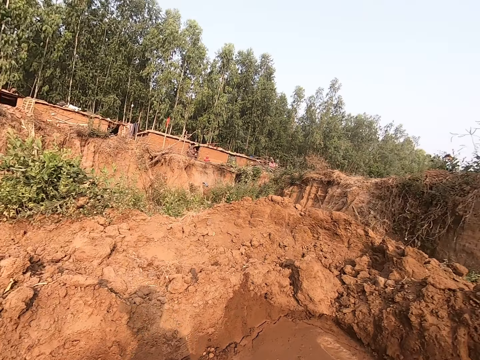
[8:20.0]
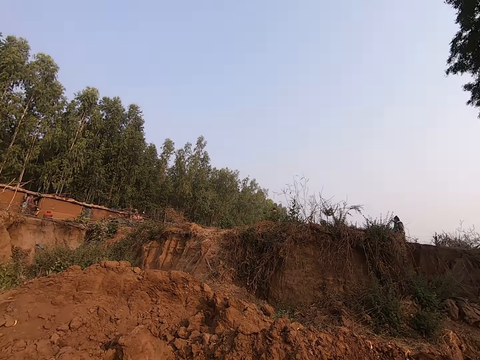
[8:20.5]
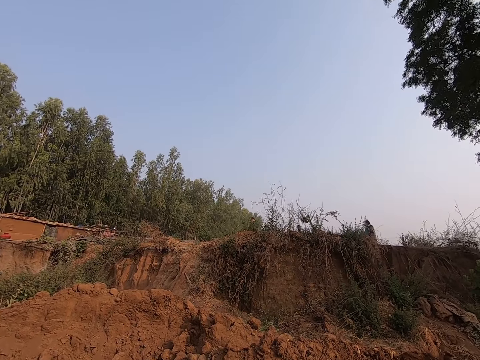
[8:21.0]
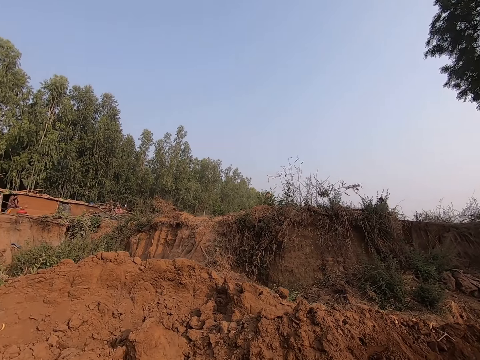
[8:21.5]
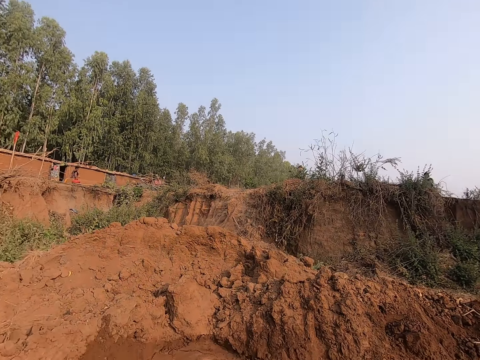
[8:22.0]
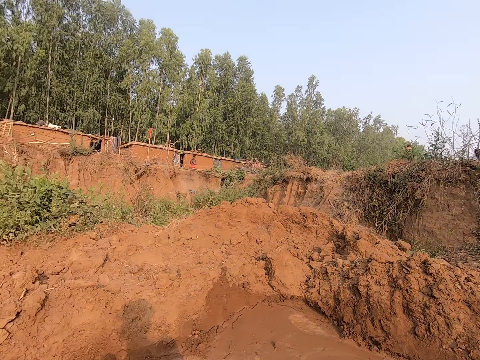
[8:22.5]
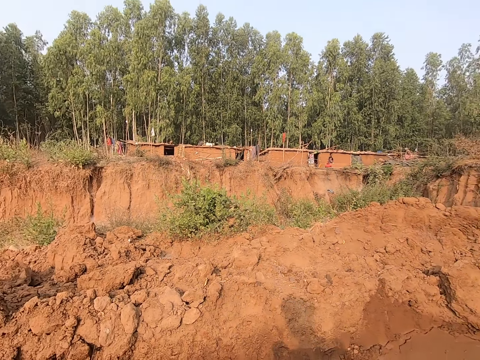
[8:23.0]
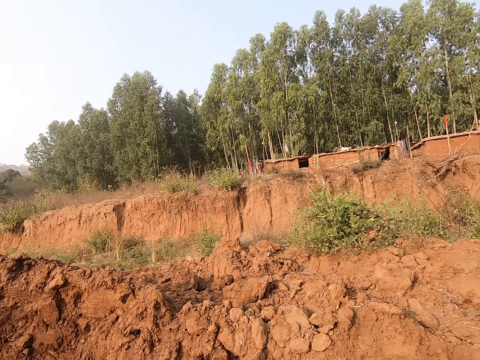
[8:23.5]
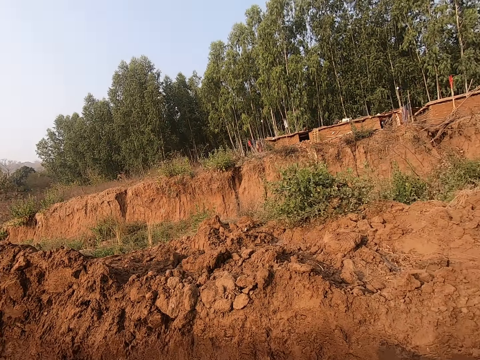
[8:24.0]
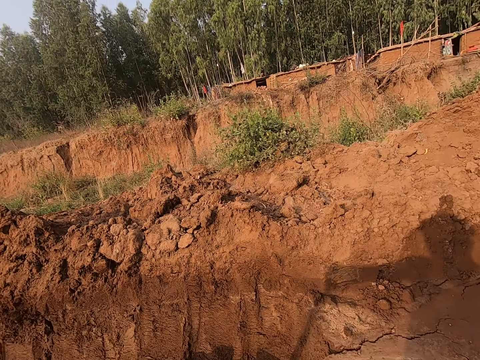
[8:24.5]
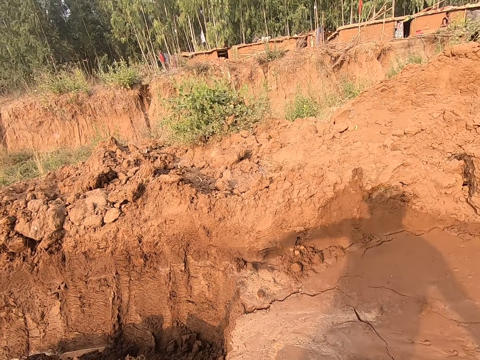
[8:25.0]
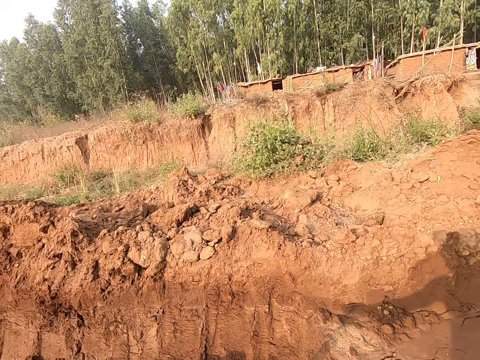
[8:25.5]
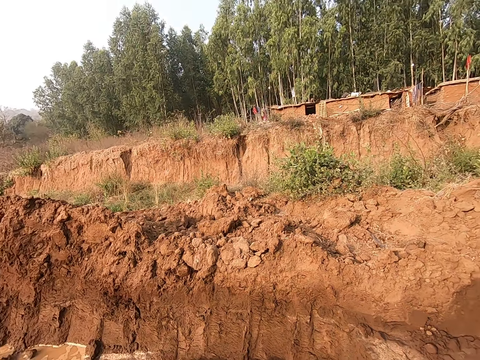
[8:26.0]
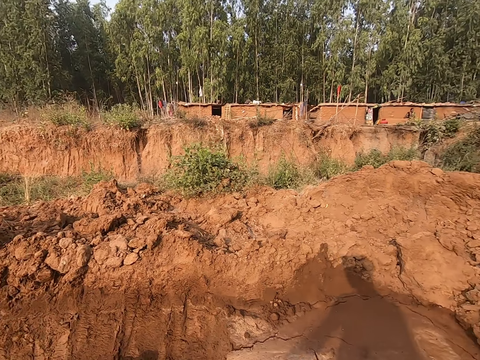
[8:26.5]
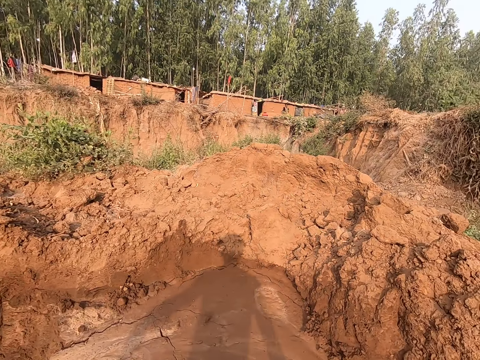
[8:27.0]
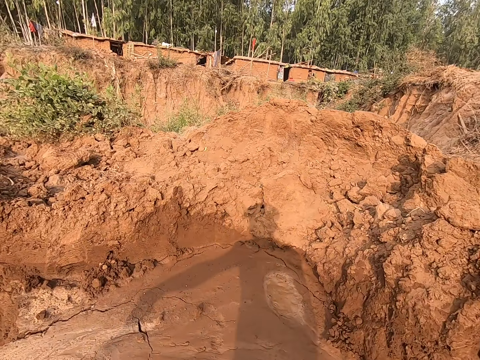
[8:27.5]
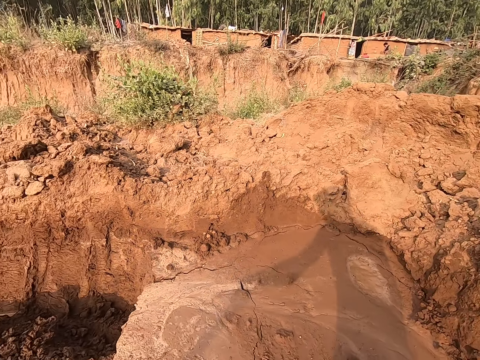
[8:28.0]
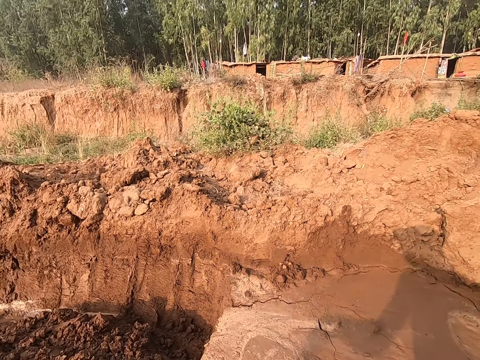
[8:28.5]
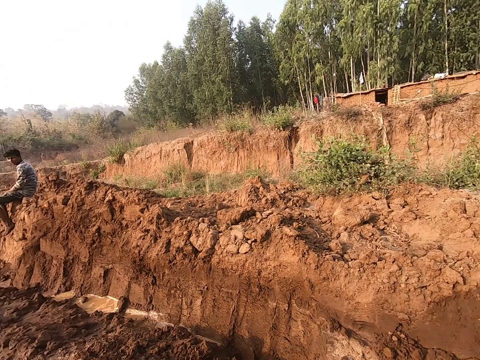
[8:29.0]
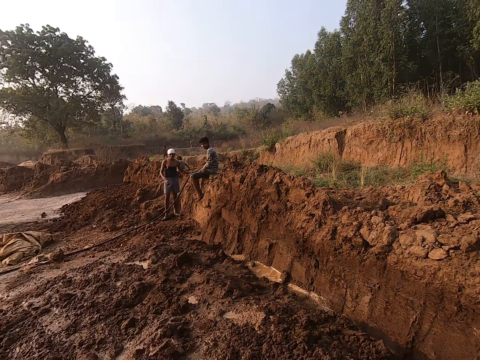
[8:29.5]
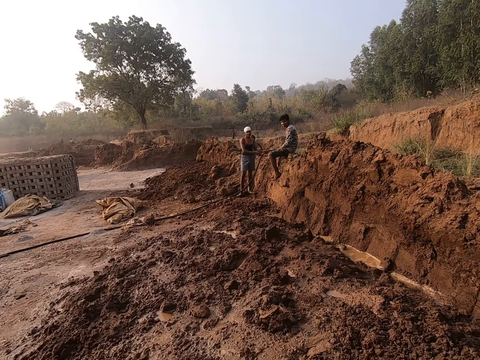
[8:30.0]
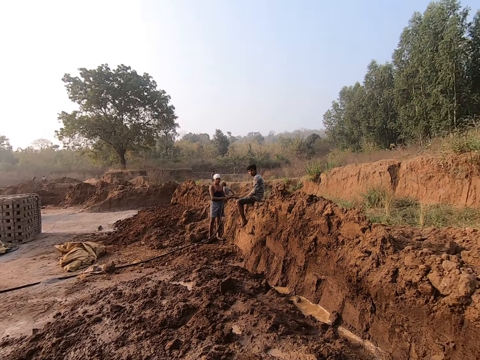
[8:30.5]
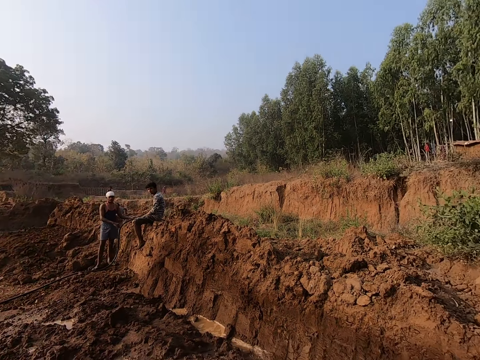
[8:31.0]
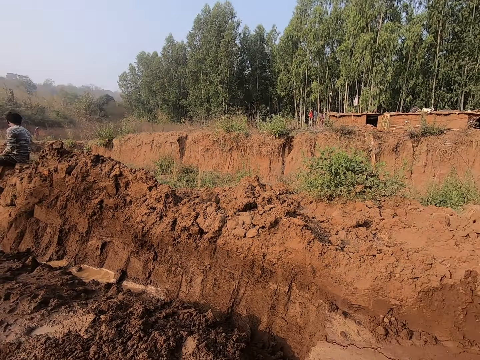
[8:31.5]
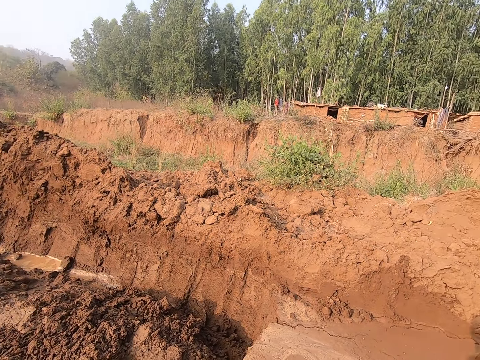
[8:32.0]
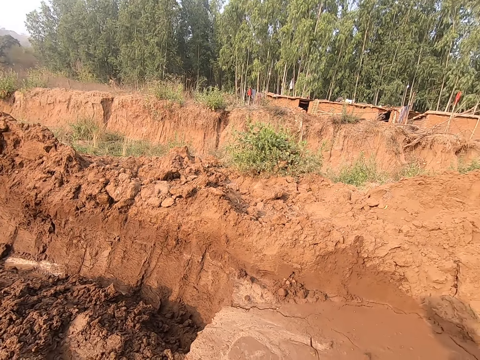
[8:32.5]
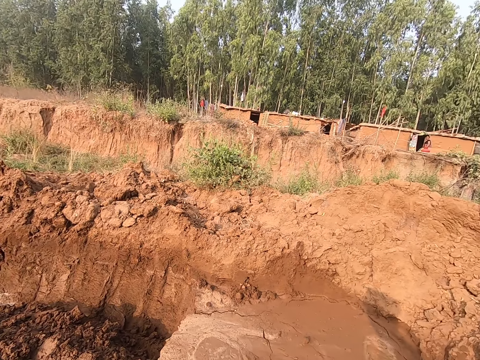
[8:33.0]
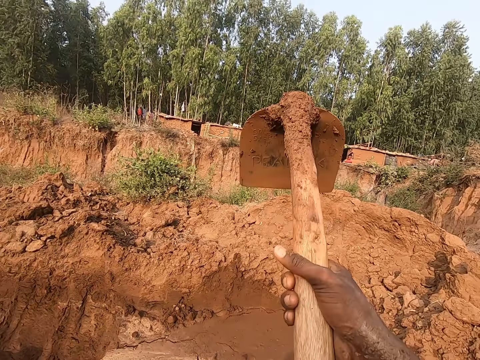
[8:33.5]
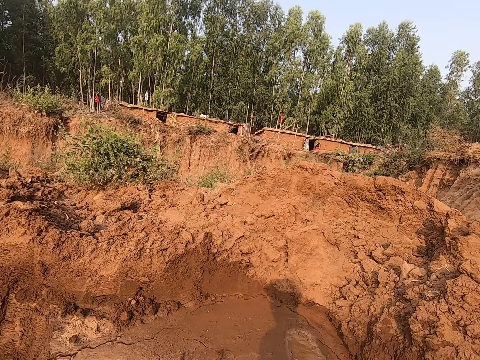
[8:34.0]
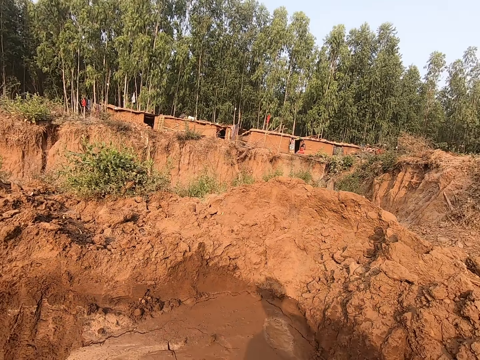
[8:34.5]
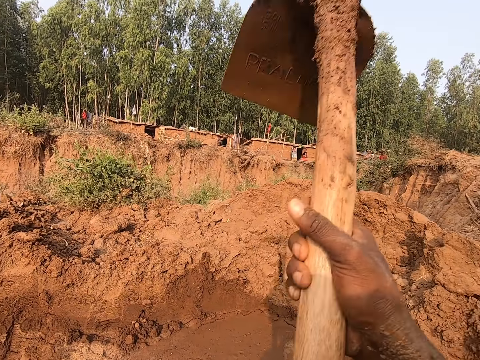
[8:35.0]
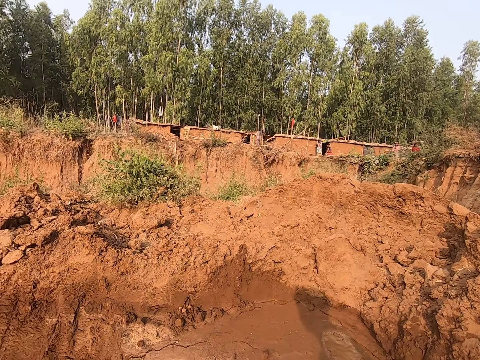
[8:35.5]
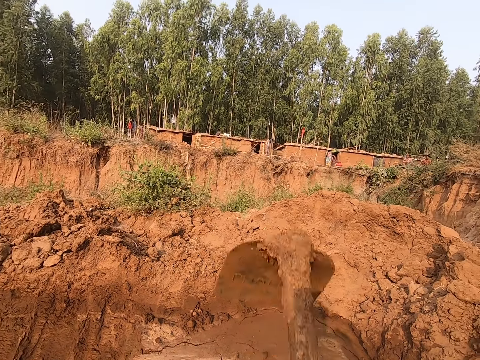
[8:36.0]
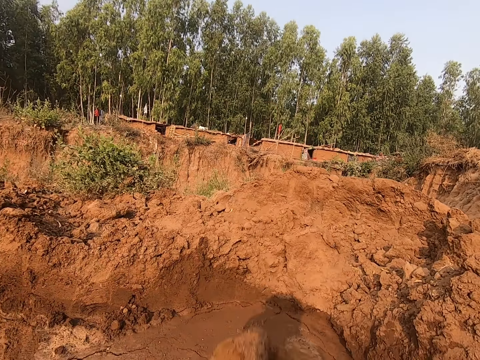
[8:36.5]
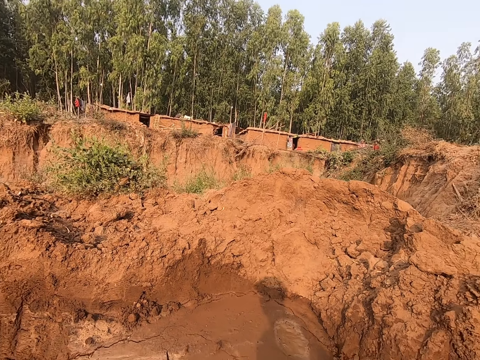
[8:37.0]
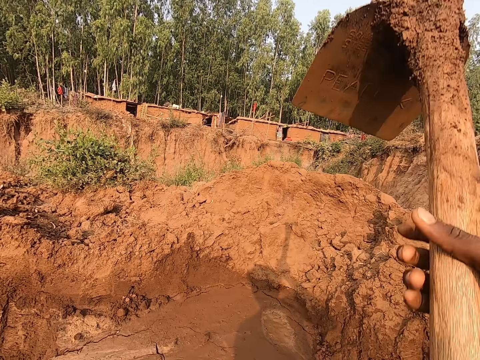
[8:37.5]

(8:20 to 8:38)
The camera wearer looks around the field. A boy picks up the water hose from the heap of soil with both hands. The boy converses with the camera wearer. The camera wearer digs the ground with the hoe in both hands in the farm.

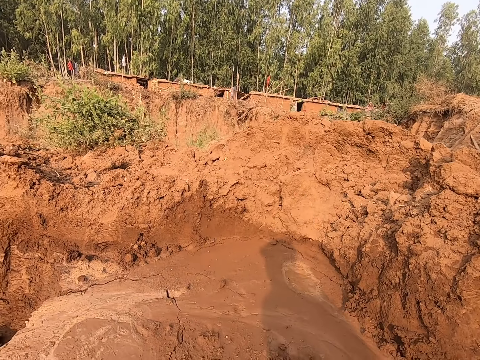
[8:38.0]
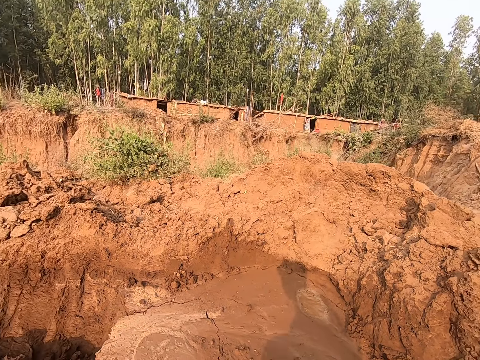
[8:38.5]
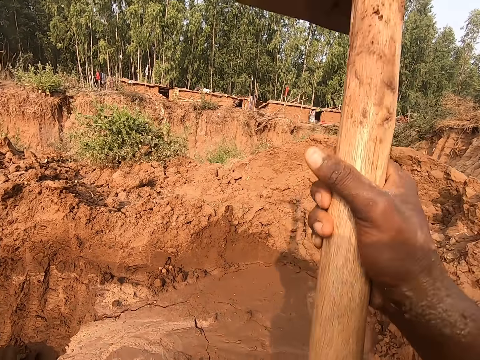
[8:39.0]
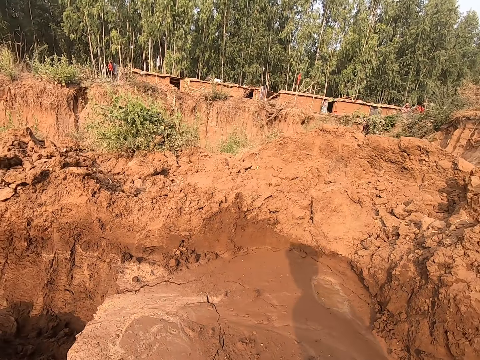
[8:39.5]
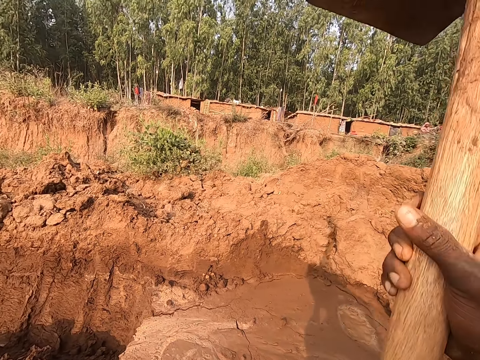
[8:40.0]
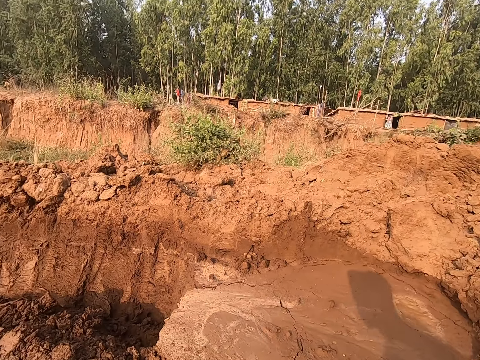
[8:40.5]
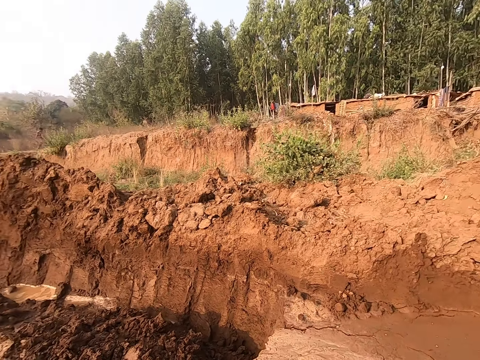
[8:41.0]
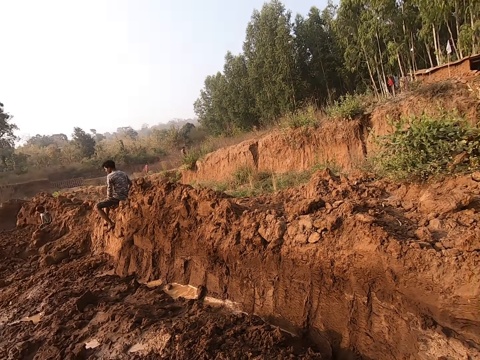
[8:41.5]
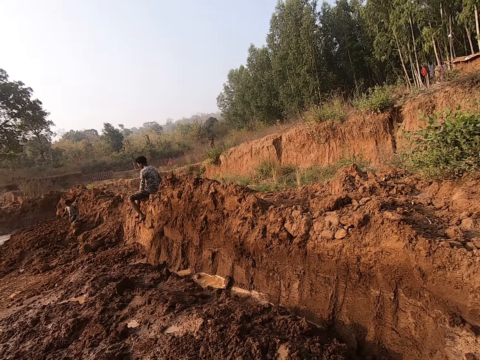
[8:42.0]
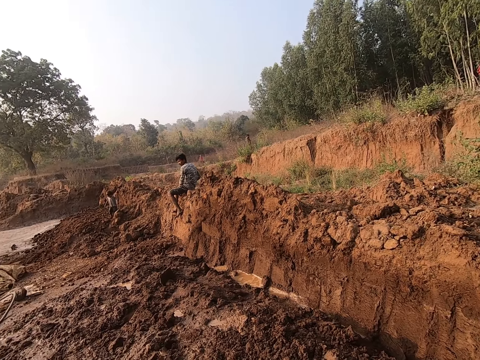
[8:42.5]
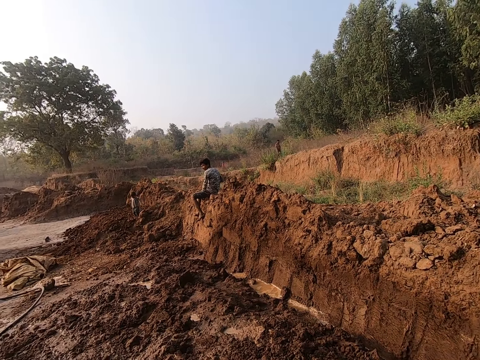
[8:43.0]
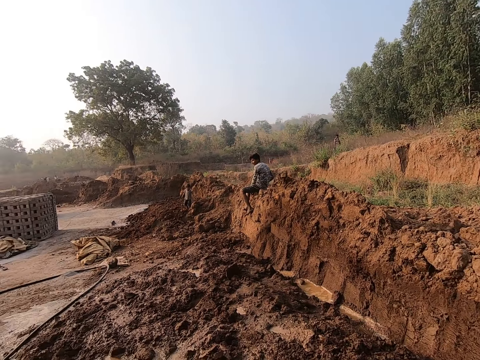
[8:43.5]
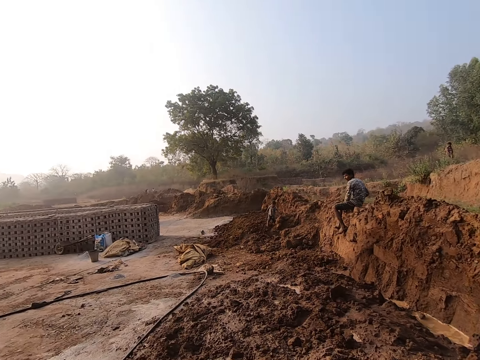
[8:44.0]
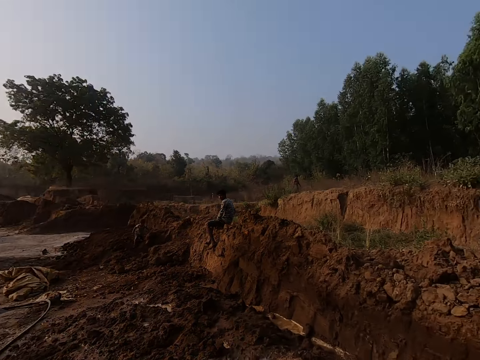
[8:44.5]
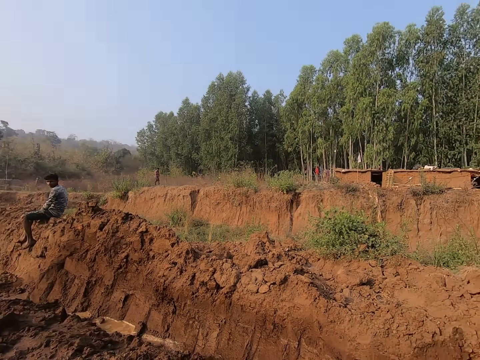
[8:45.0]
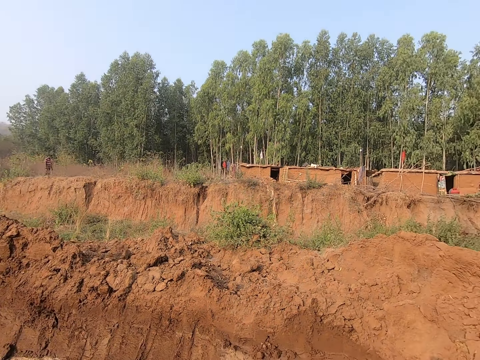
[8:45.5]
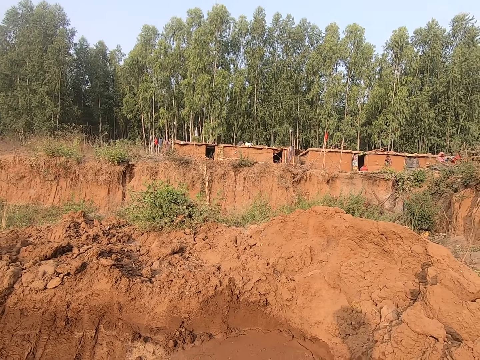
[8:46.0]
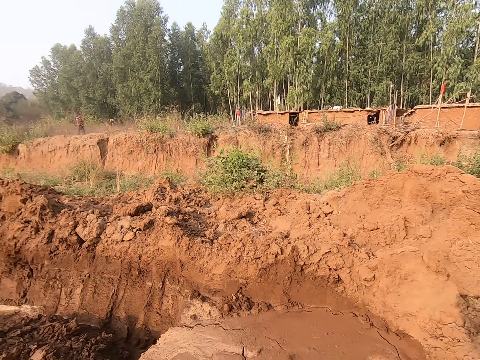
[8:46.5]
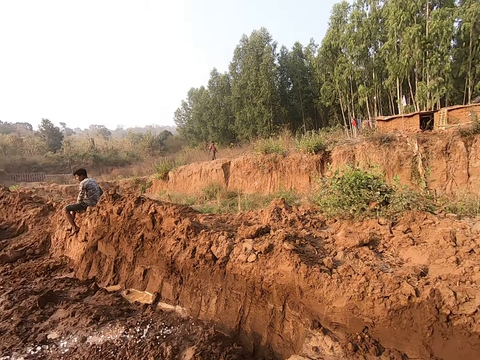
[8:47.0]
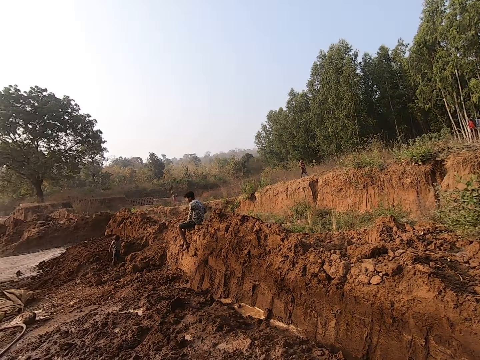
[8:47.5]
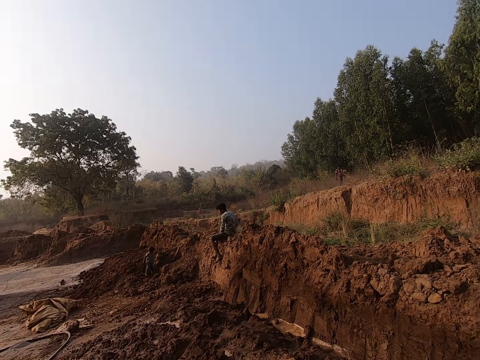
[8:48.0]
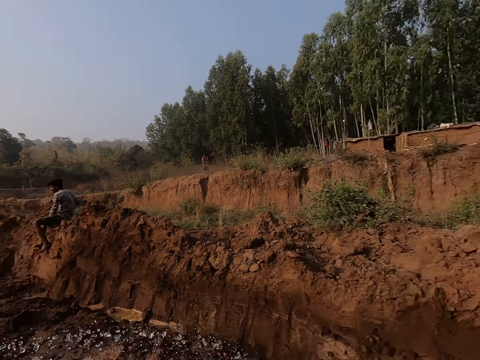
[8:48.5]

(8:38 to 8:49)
The camera wearer looks around the field. A baby walks on the ground.
